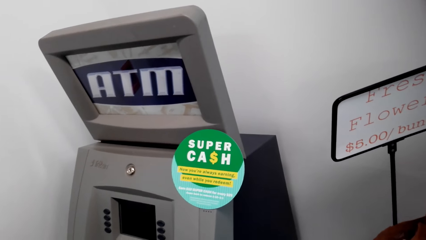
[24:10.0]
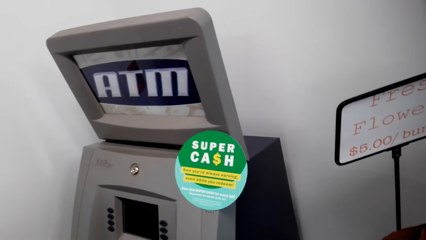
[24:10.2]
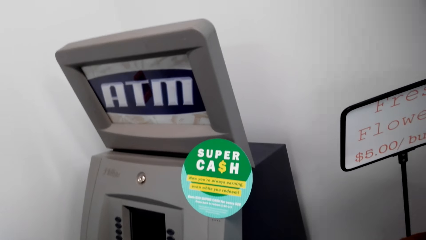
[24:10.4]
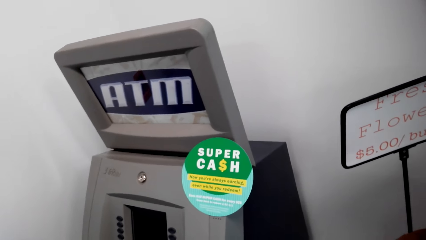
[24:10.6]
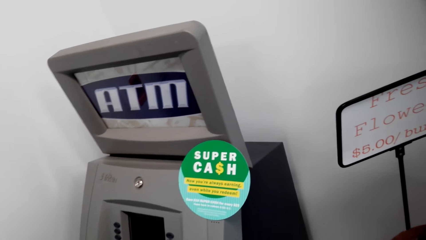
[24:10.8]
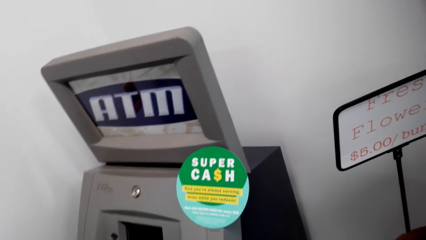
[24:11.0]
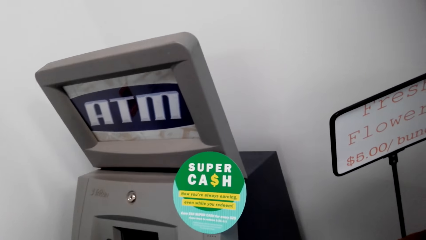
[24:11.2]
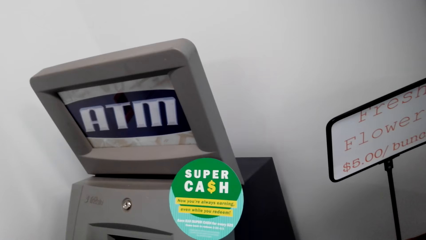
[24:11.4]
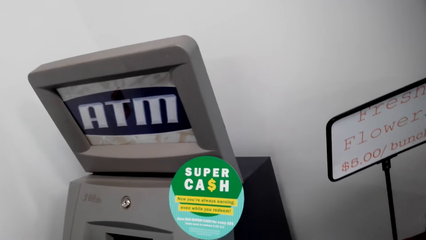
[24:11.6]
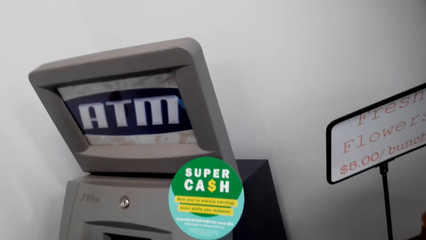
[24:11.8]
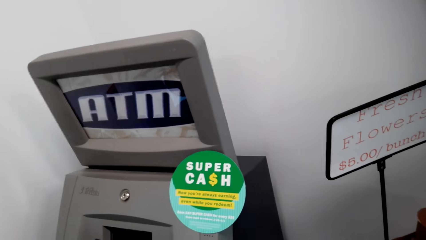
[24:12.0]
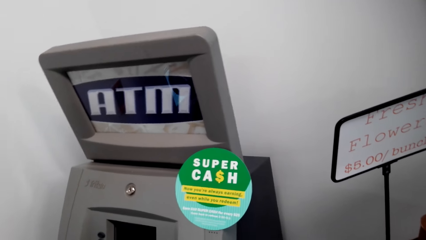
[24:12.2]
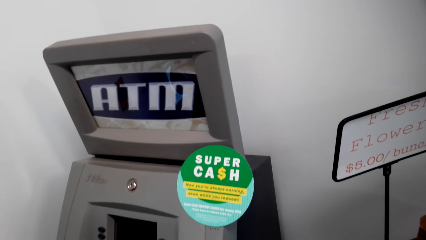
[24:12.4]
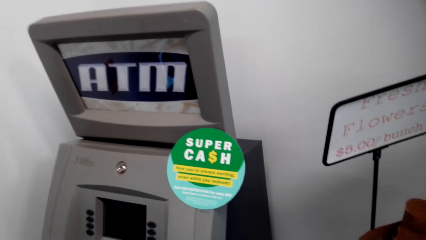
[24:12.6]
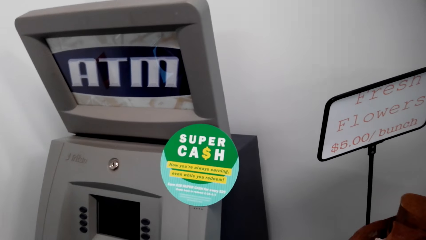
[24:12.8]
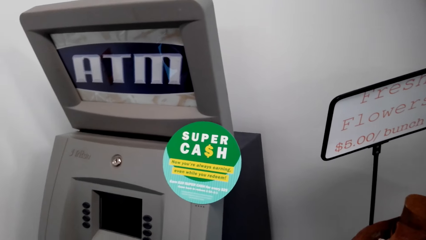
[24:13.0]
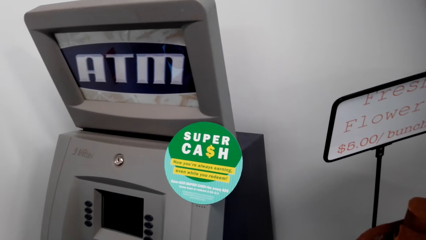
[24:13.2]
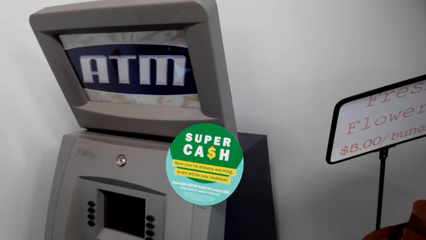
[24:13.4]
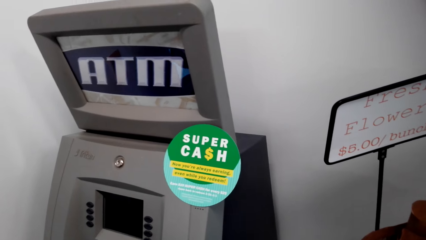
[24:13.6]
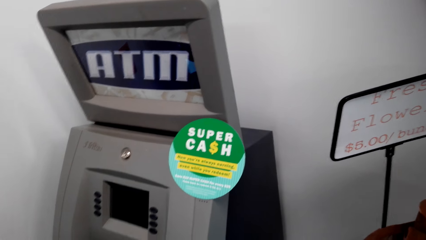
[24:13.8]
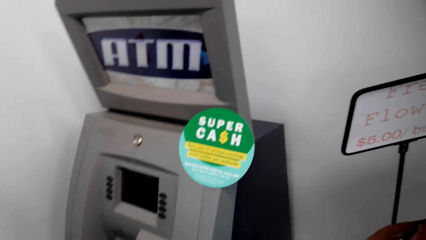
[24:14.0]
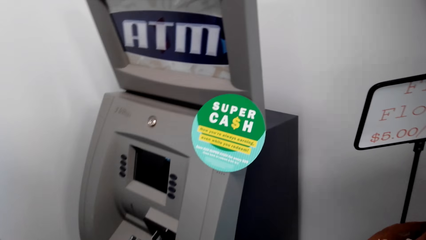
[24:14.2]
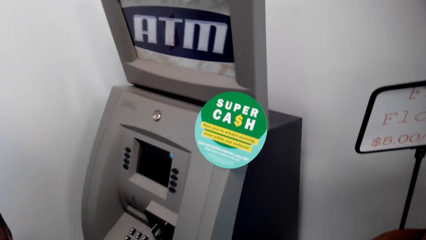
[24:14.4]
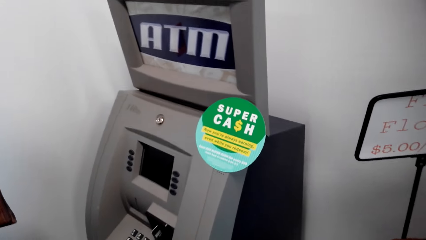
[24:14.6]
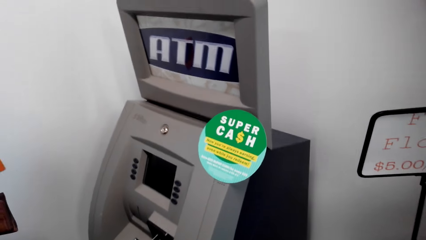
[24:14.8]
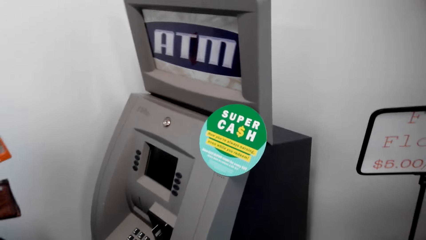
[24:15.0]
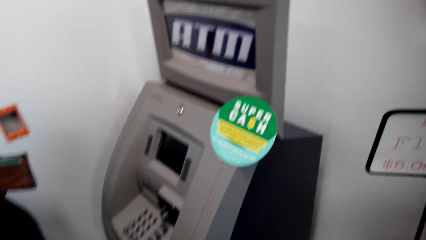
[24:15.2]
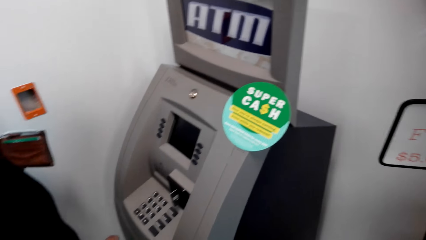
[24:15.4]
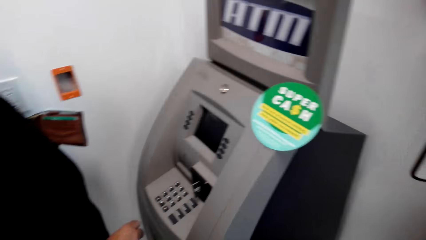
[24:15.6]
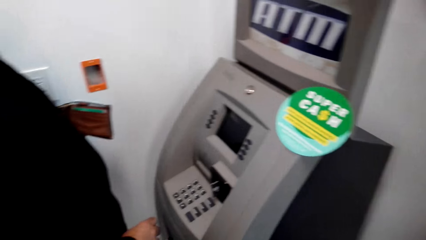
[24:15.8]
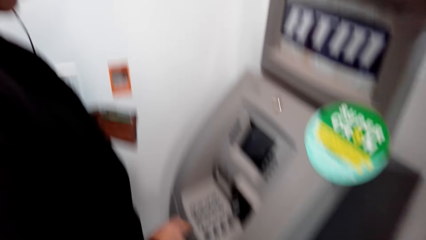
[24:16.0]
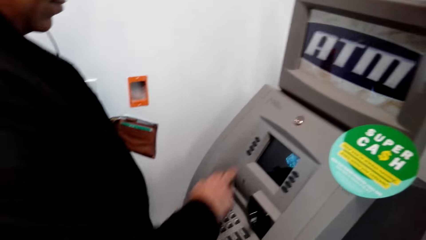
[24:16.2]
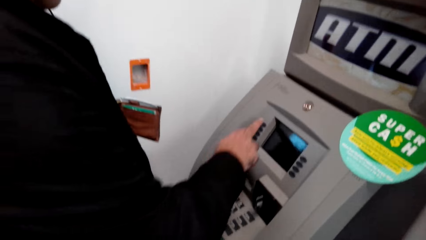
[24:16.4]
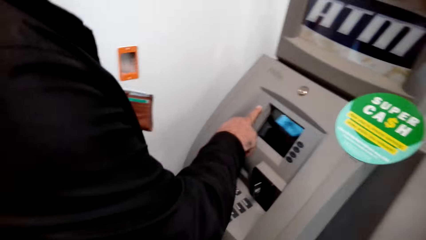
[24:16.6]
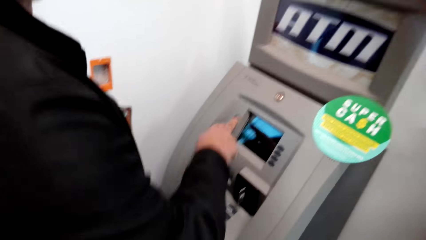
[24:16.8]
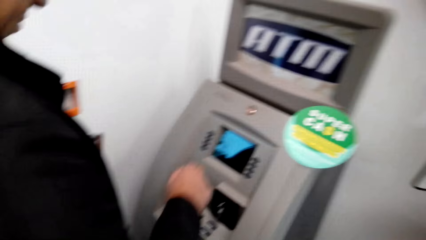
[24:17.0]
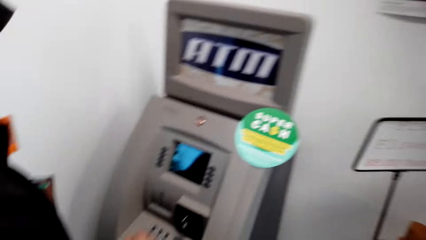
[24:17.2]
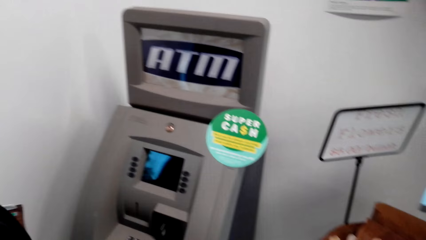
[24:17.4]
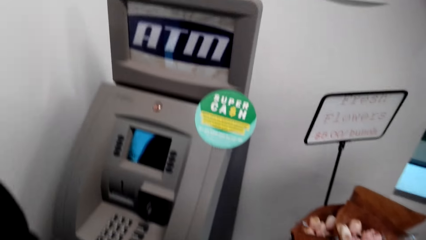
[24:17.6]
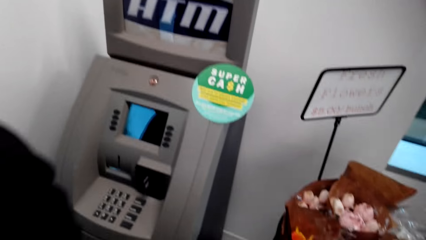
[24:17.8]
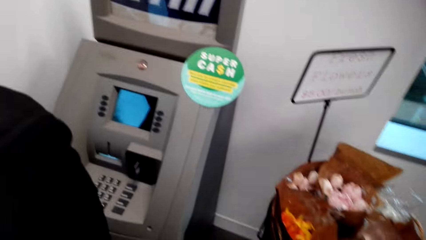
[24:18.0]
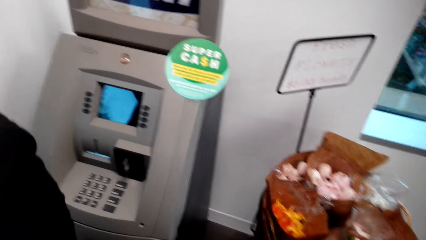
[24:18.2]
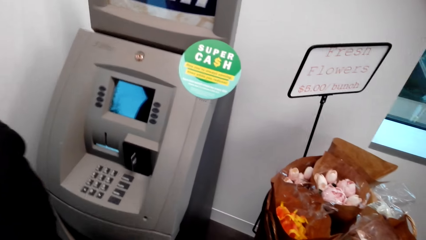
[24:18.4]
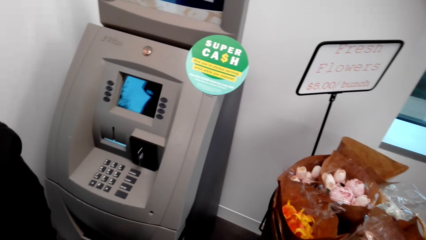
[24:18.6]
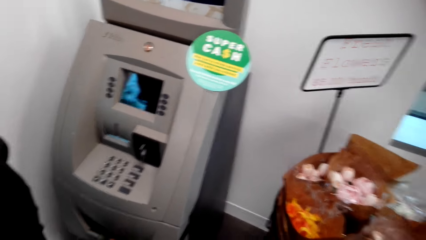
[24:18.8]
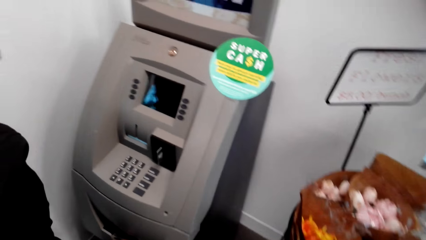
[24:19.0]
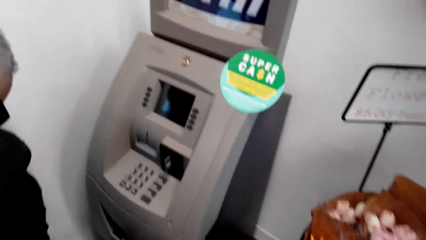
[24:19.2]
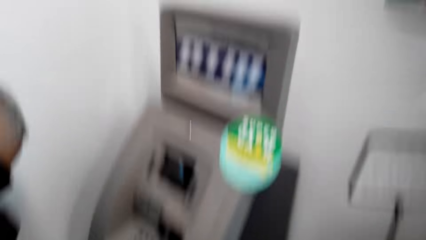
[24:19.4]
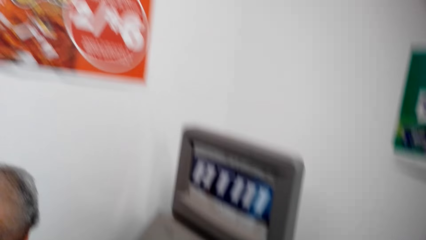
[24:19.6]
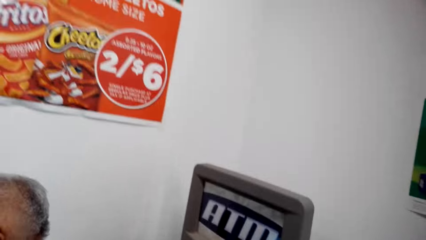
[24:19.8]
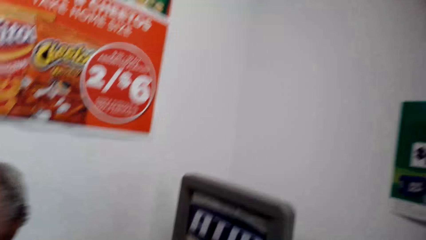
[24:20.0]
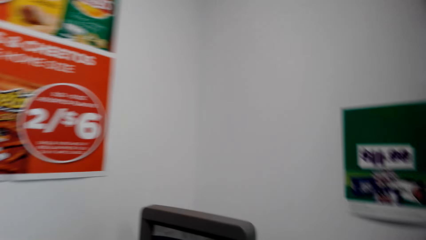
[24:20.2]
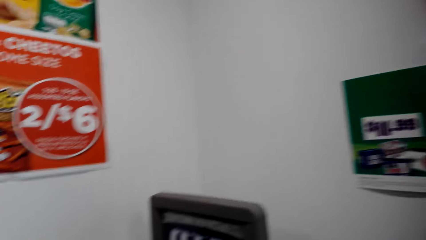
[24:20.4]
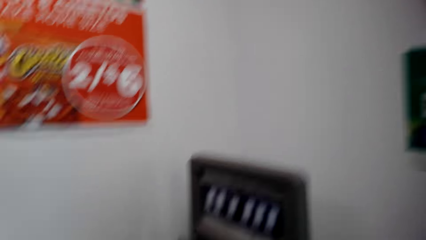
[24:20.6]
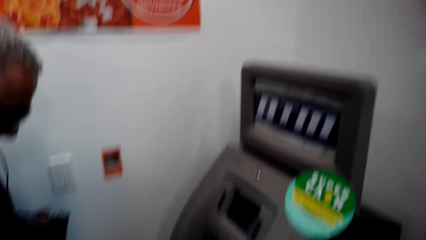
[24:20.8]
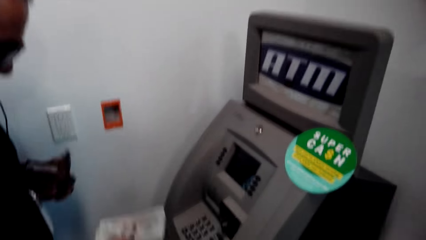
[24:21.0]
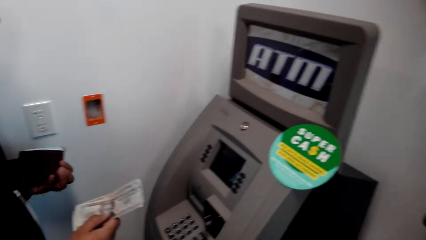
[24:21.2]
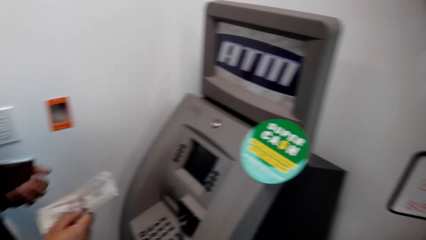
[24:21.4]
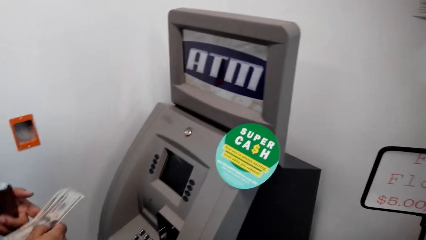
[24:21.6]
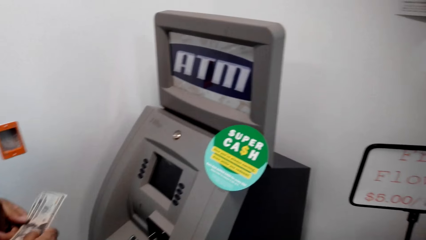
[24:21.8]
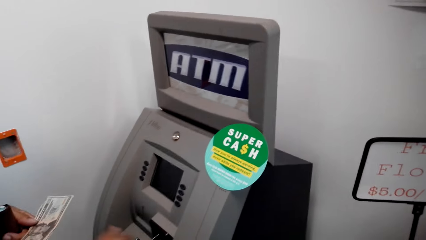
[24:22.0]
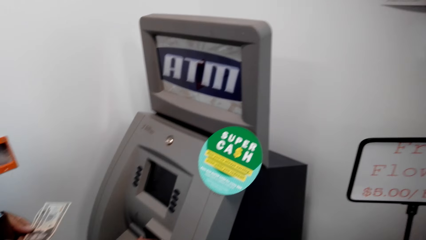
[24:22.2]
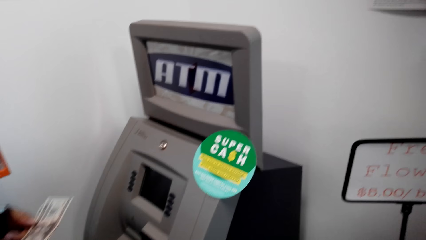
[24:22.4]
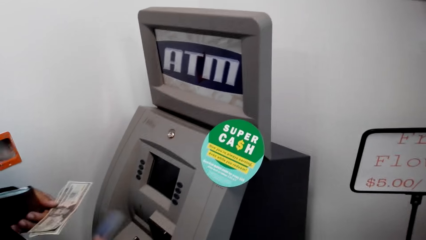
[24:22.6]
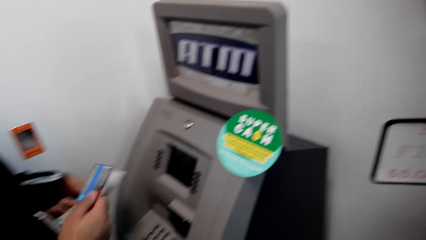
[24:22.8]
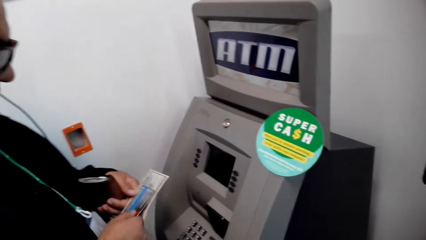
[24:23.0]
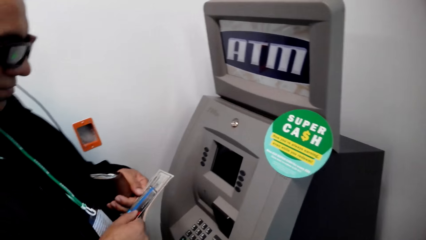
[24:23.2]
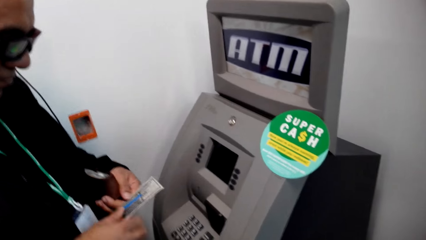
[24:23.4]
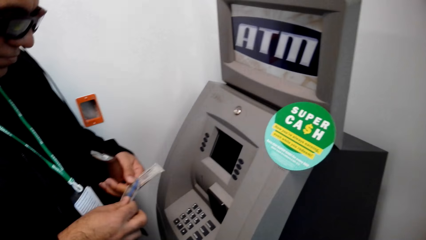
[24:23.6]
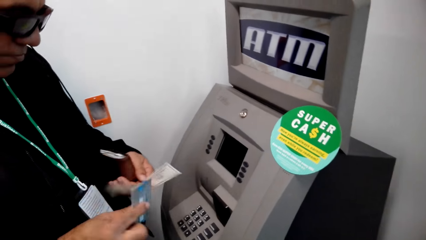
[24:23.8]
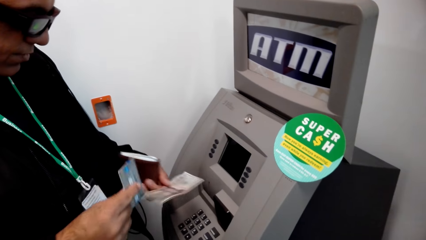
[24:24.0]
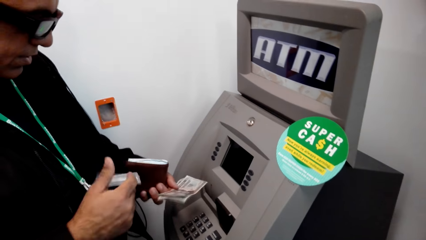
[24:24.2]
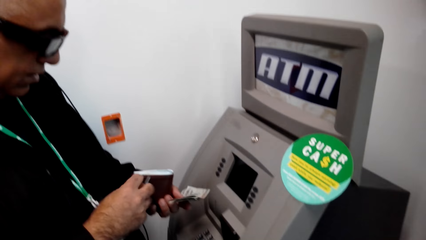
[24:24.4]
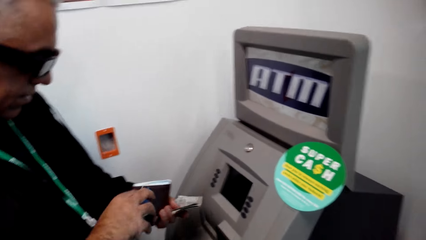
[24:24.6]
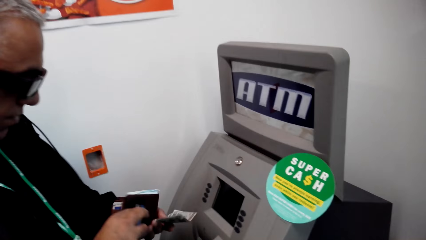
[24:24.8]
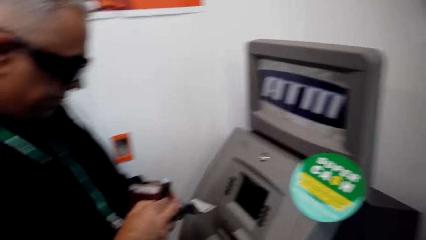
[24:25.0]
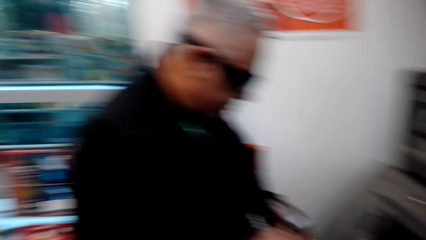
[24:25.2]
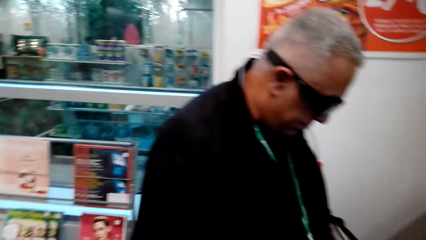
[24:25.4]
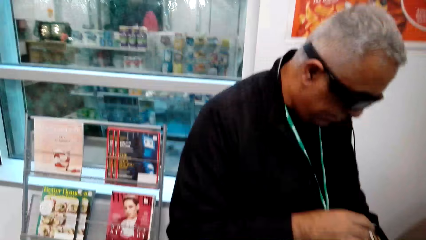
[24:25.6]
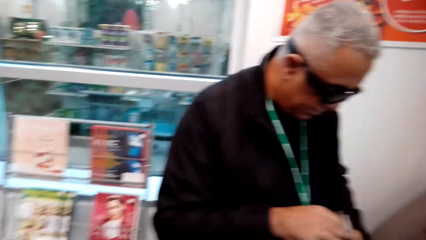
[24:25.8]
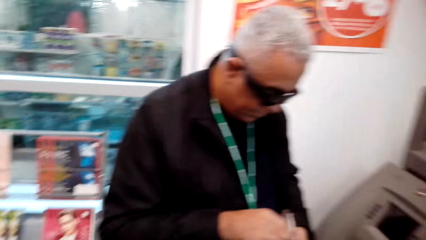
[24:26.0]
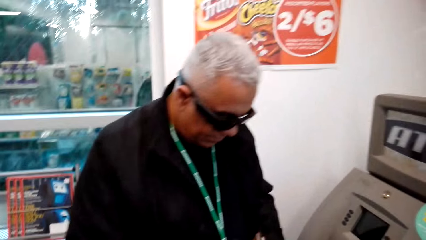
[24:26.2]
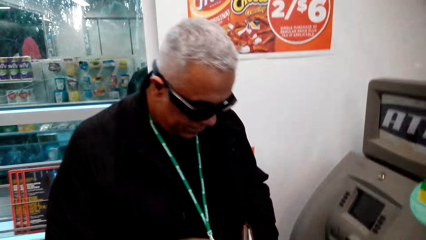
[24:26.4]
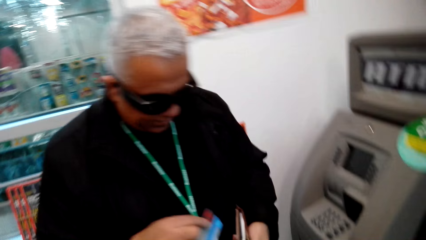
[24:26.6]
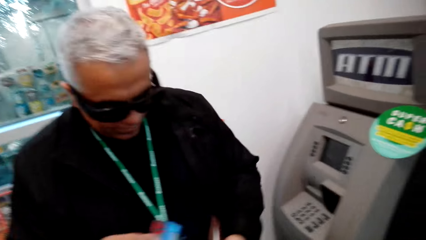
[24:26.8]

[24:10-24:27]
A man touches the automated teller machine and presses a button on the teller machine. He takes money from the teller machine, holds the money, picks up the card and holds the card.
